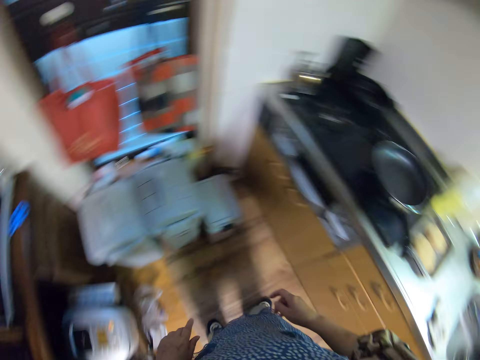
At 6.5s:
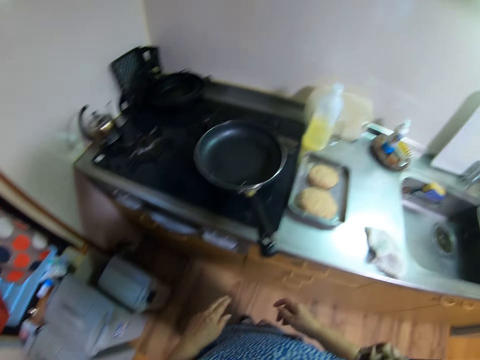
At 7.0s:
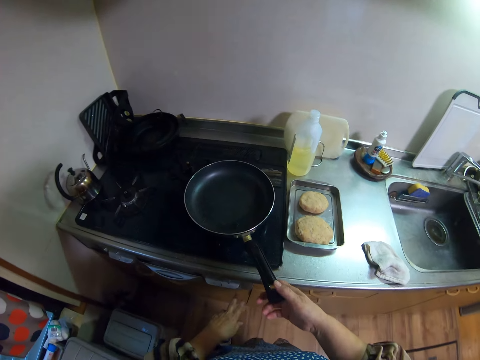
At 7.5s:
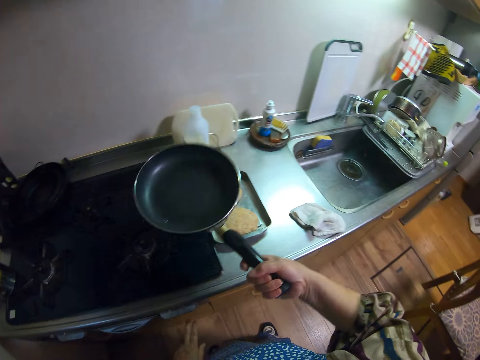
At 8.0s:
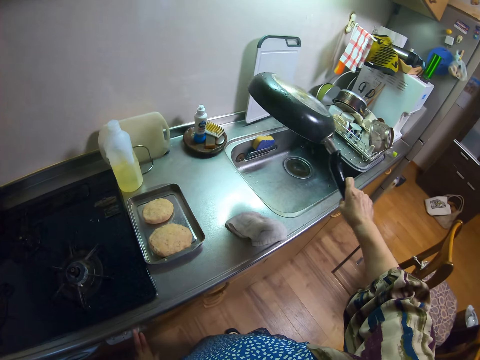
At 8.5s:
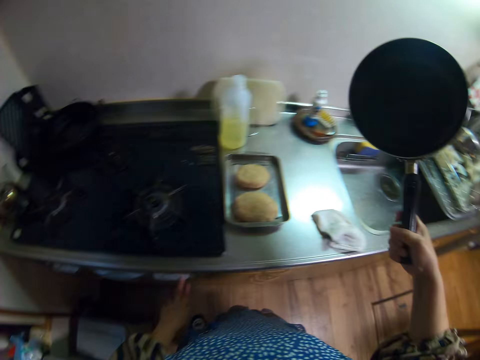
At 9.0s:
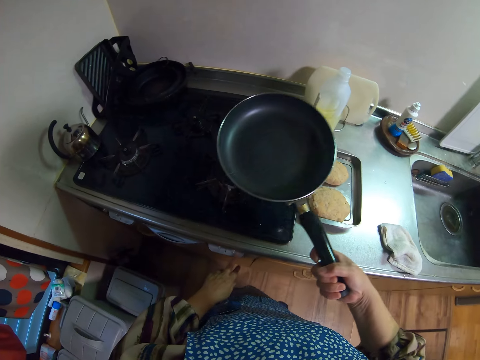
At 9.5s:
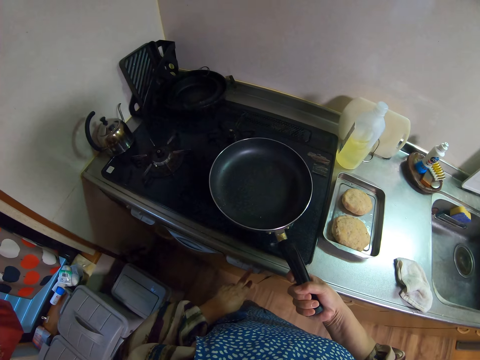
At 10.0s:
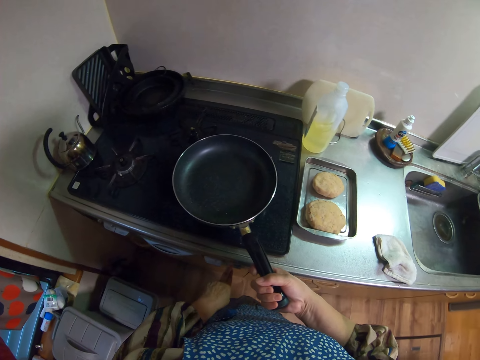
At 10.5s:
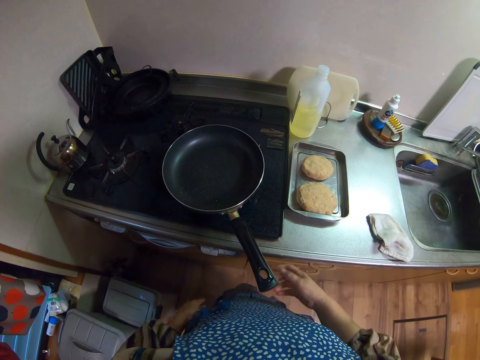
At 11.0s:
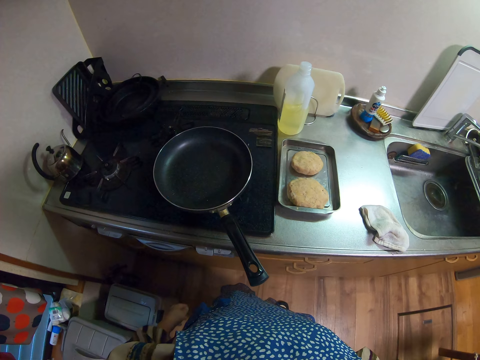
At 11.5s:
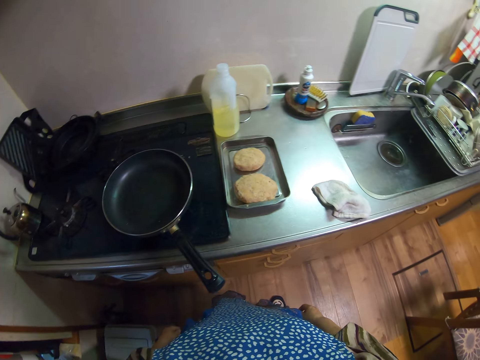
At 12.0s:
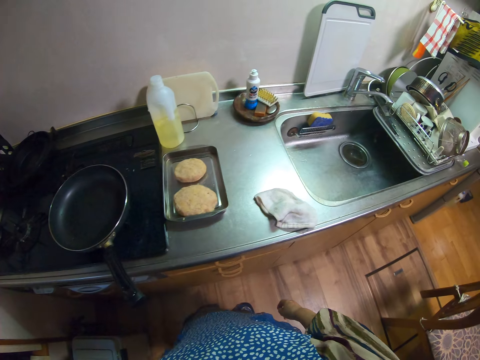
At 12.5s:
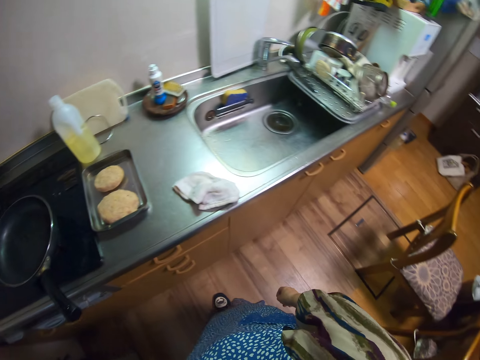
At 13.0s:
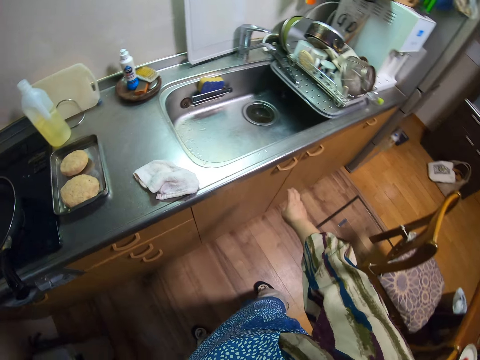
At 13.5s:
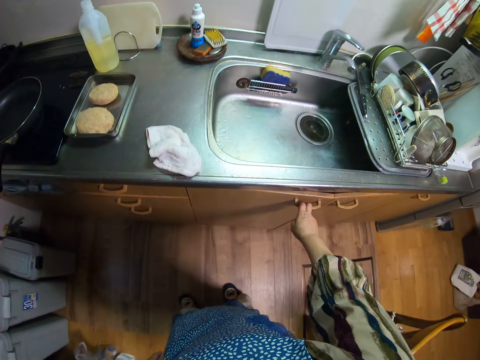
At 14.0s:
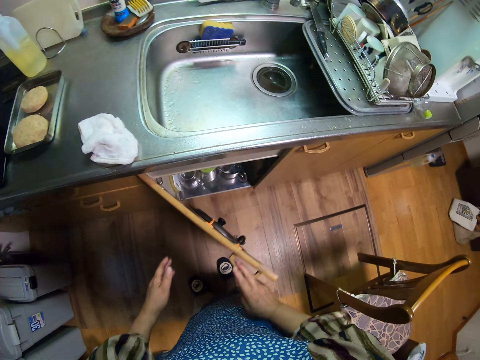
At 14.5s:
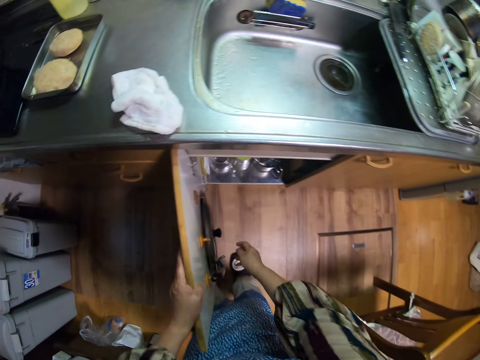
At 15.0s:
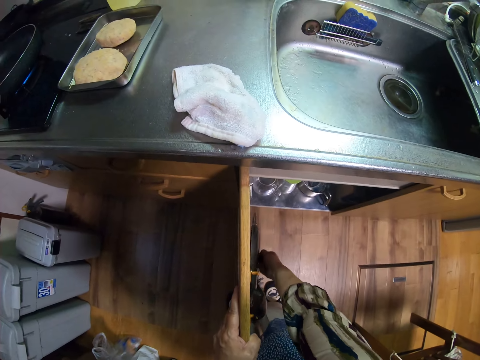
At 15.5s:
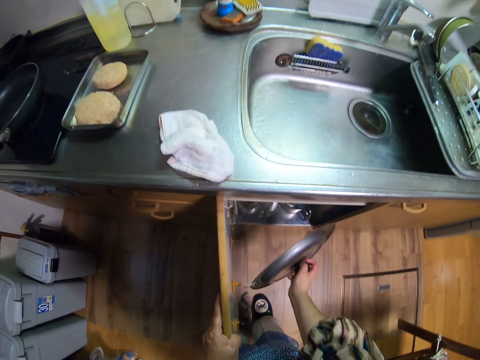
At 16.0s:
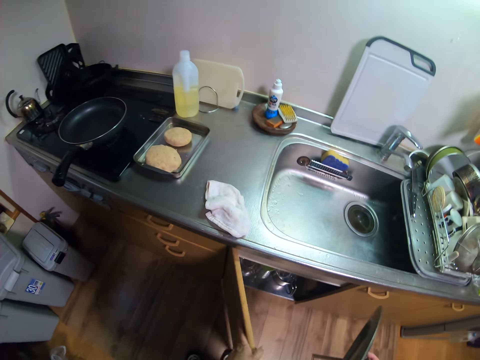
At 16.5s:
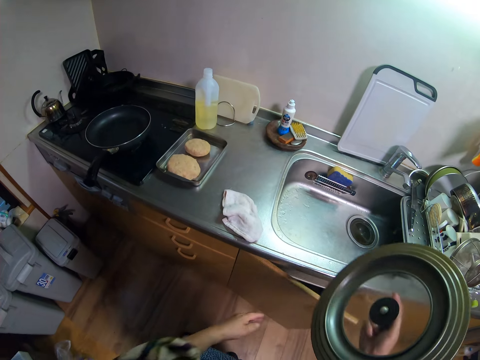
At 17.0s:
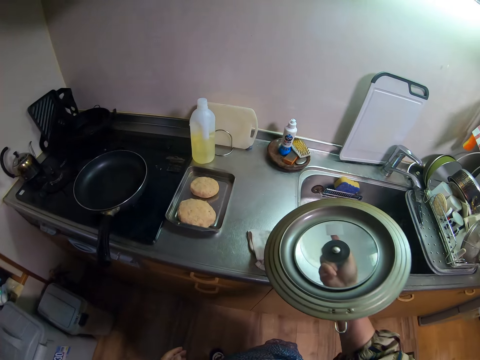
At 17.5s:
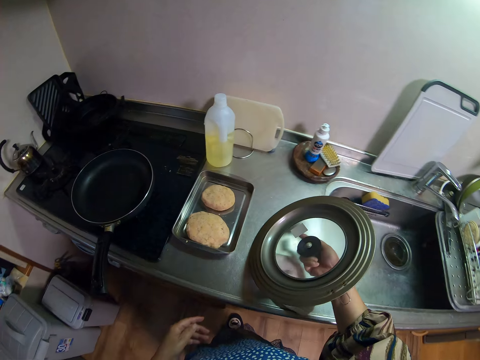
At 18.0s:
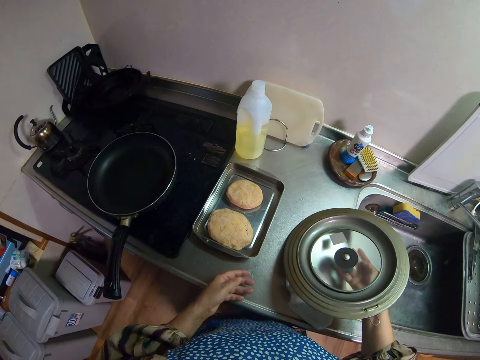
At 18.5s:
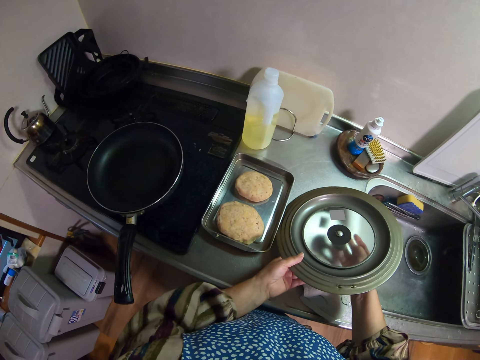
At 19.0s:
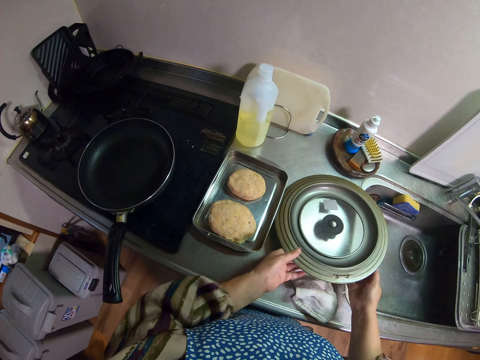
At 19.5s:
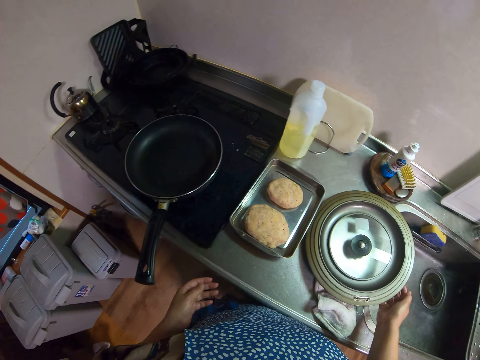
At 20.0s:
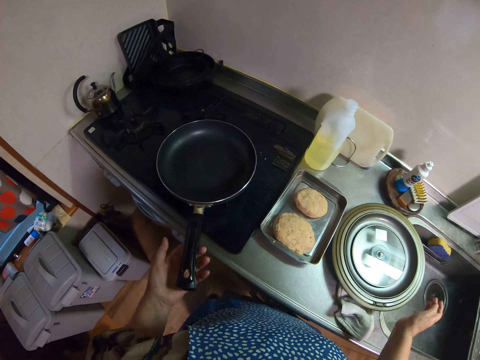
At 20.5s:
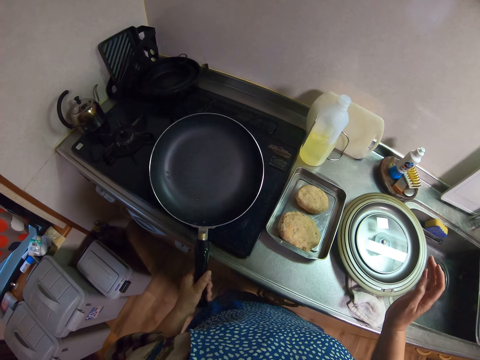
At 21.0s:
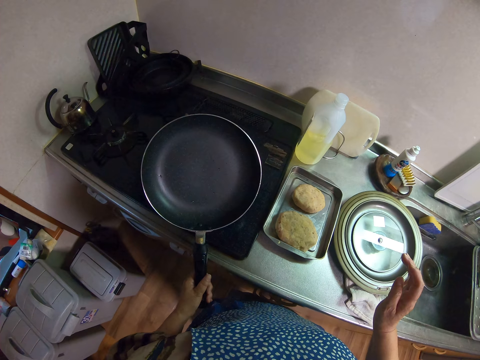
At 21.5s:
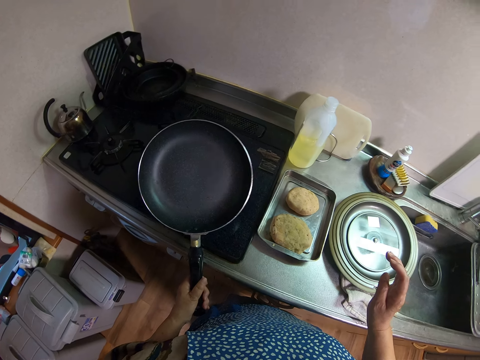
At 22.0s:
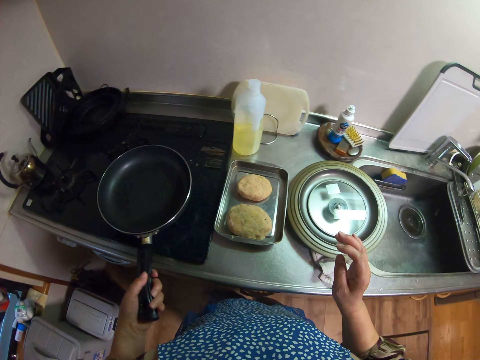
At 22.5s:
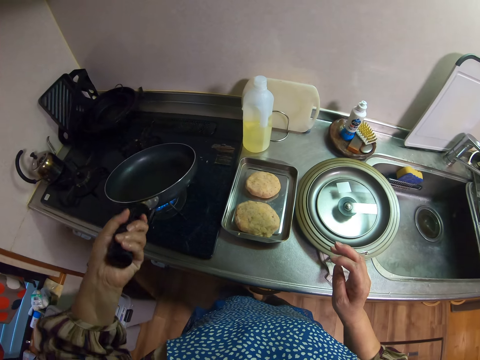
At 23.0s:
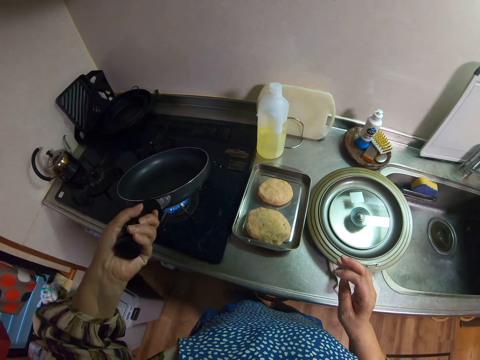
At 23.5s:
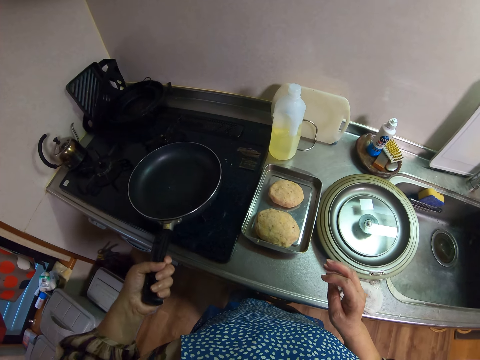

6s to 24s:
The camera wearer holds a frying pan on a stove with her right hand. She picks up the pan. She drains the frying pan over a kitchen sink. She places the frying pan on the stove. She opens a cabinet with her right hand. She picks up a pan lid from the cabinet. She closes the cabinet with her left hand. She places the lid on a table. She moves the frying pan on the stove with her left hand.

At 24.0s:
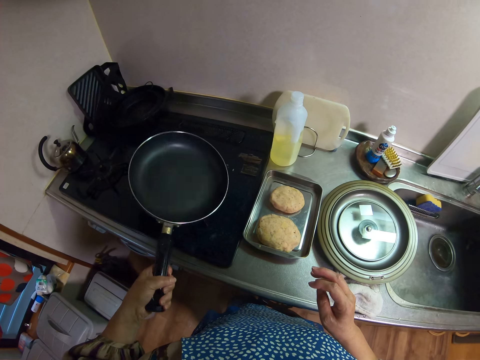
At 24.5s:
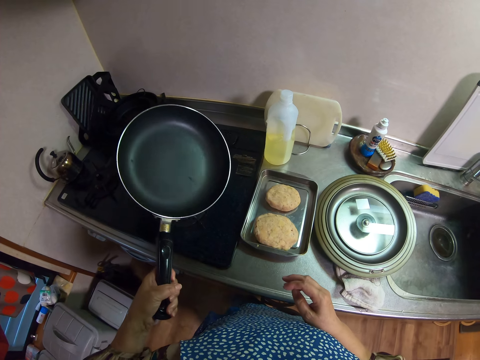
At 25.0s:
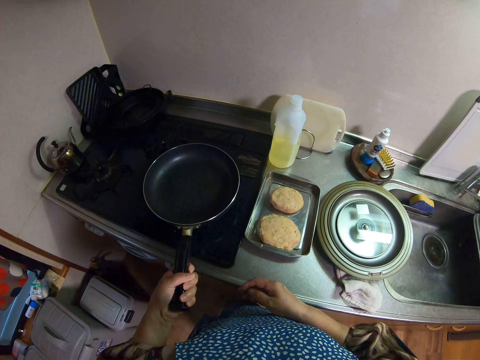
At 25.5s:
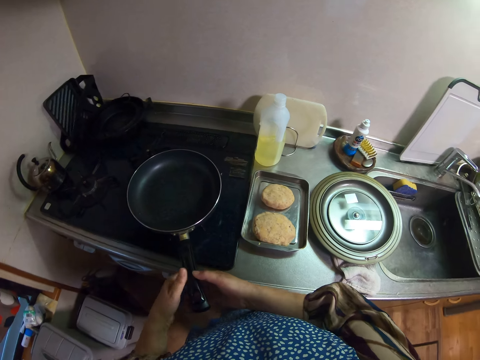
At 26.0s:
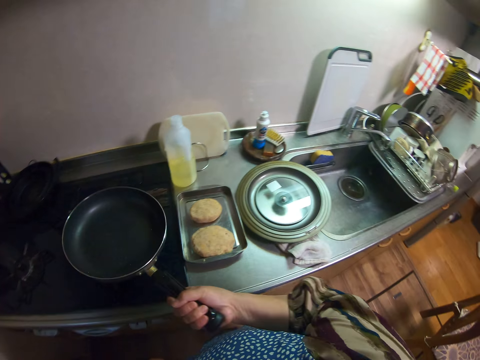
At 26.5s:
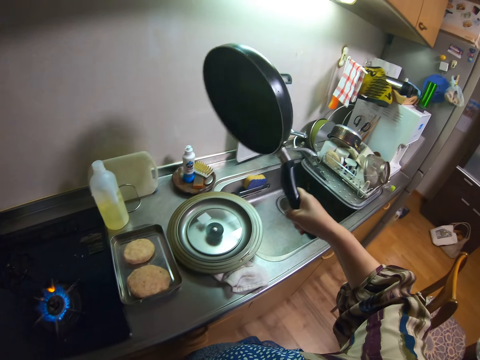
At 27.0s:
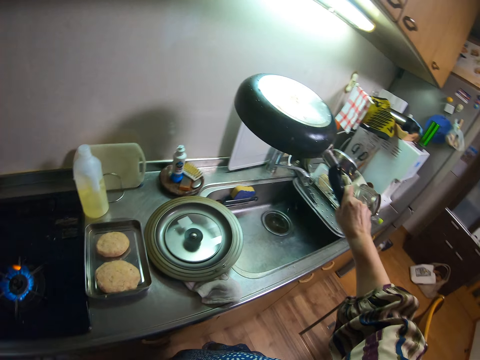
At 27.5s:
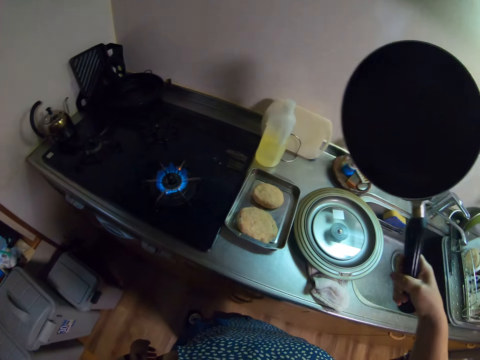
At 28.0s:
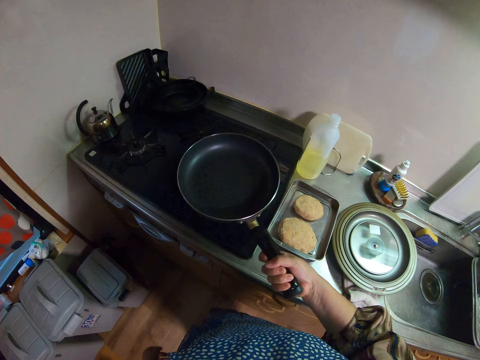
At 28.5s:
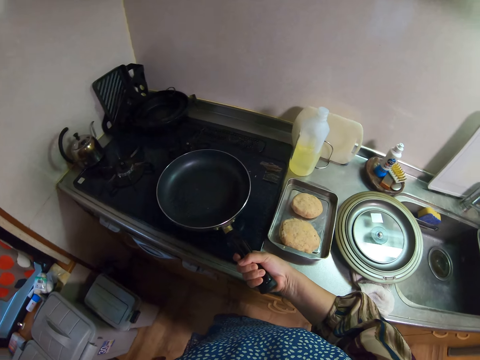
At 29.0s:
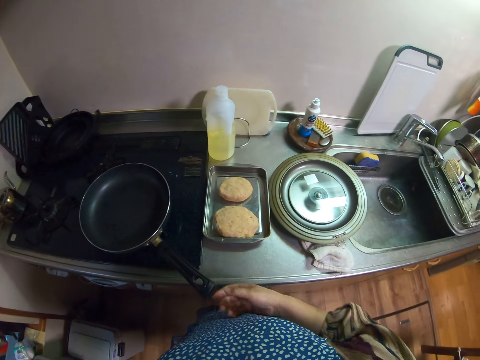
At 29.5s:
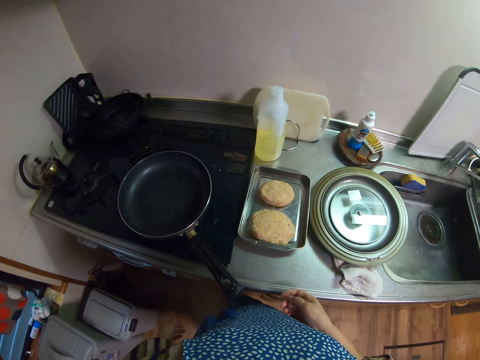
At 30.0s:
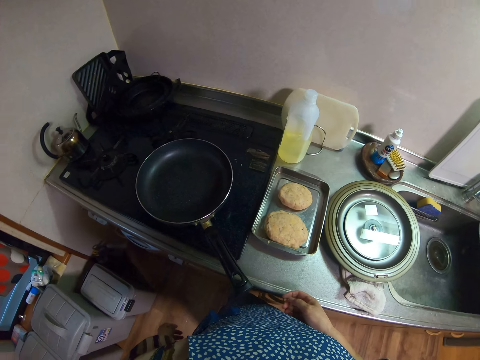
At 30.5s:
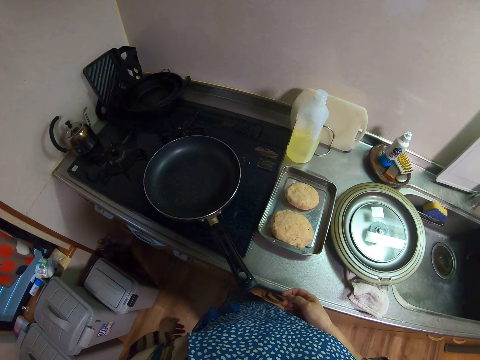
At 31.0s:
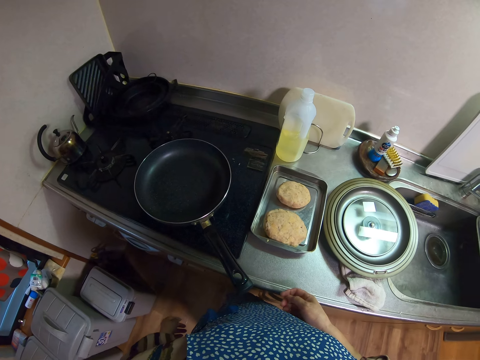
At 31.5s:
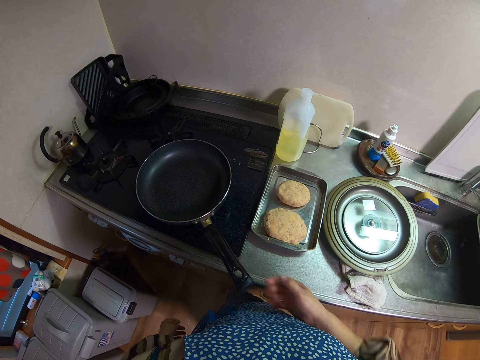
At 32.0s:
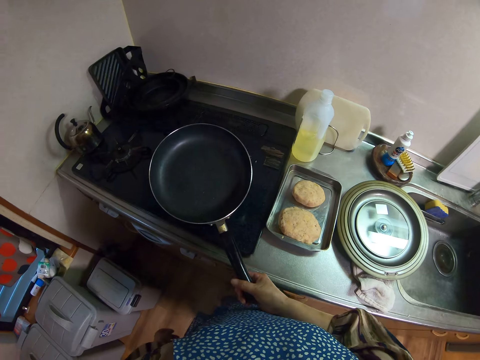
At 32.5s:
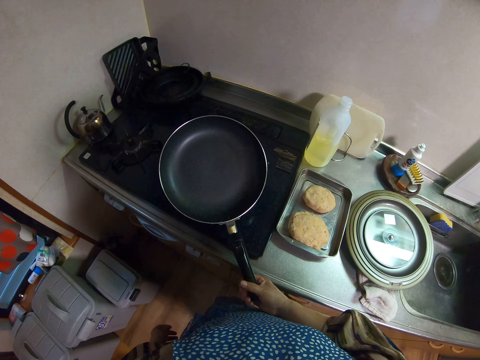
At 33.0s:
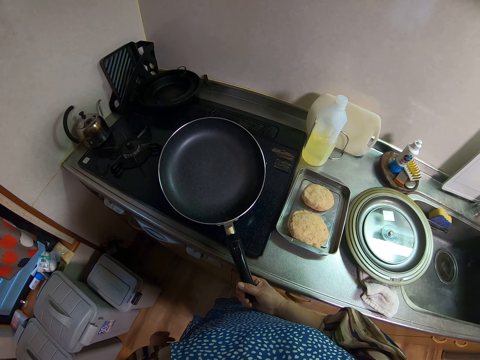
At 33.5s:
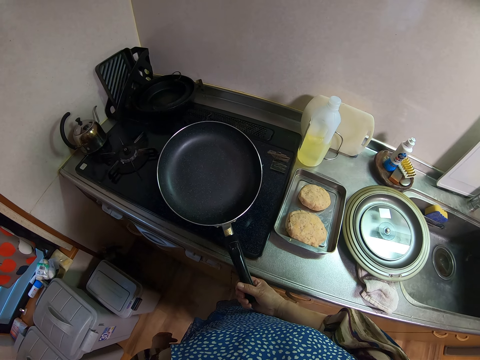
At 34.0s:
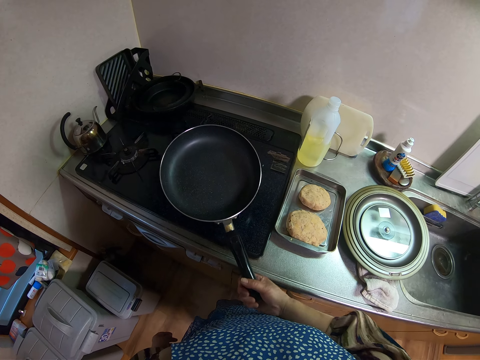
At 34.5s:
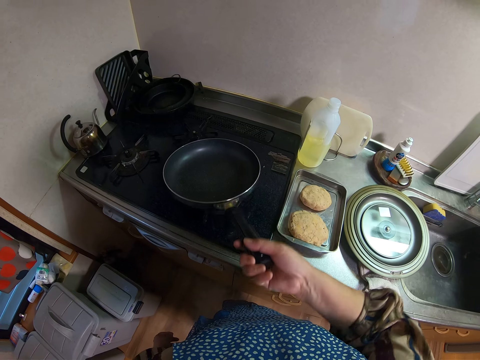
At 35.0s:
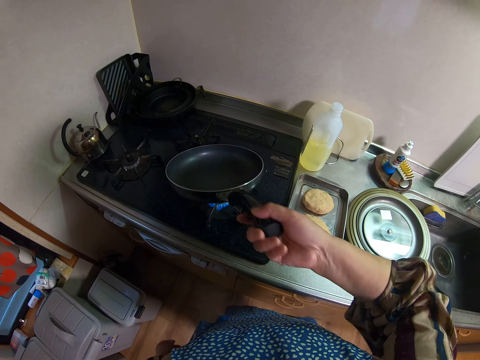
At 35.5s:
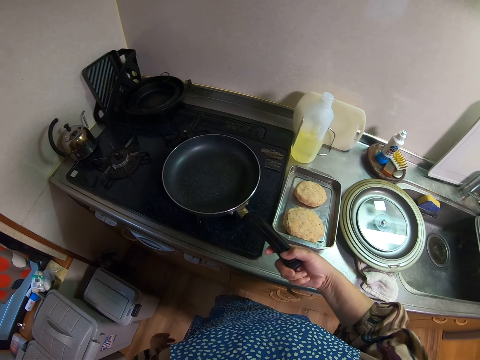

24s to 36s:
The camera wearer holds the stove with her right hand and removes her left hand from the stove. She drains the frying pan over the kitchen sink. She places the frying pan on the stove. She picks up the pan. She moves the frying pan on the stove with her right hand.
